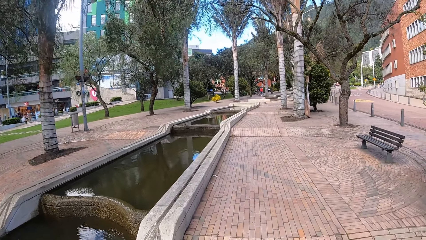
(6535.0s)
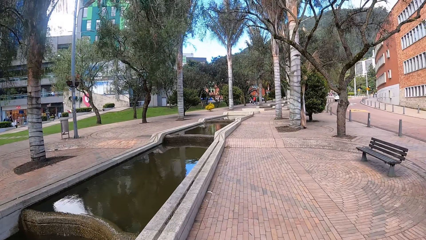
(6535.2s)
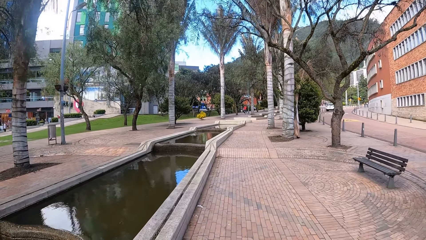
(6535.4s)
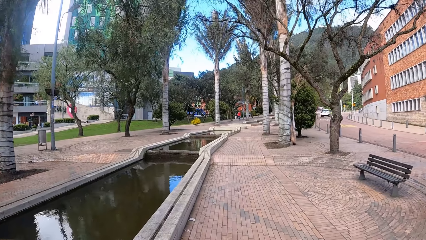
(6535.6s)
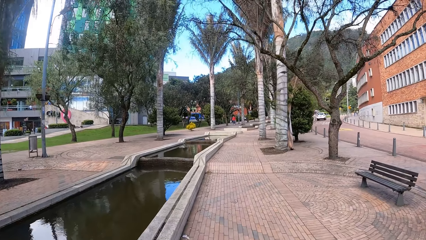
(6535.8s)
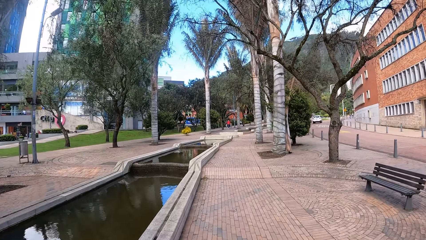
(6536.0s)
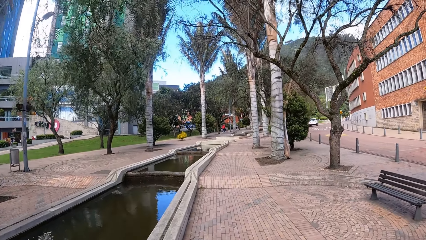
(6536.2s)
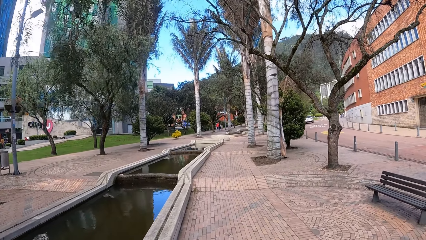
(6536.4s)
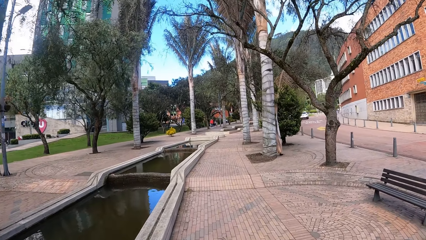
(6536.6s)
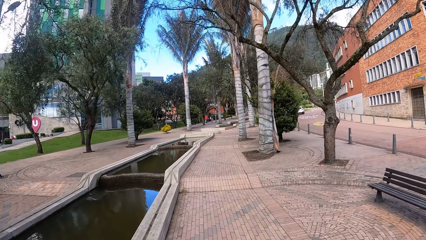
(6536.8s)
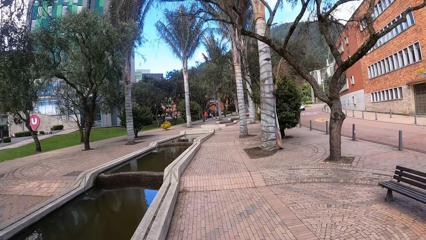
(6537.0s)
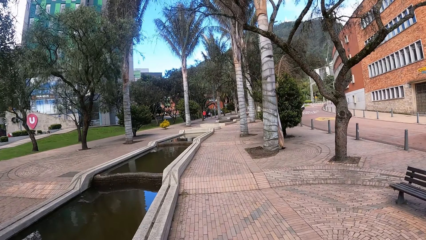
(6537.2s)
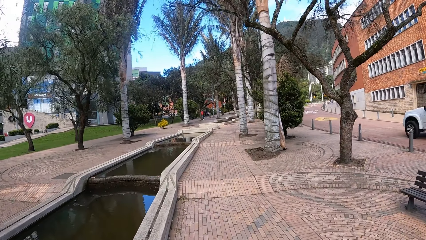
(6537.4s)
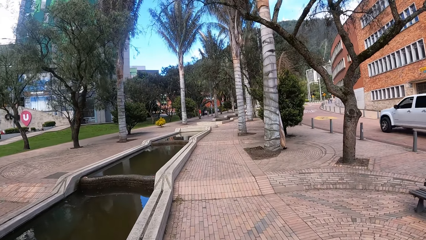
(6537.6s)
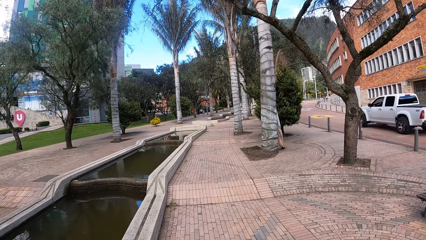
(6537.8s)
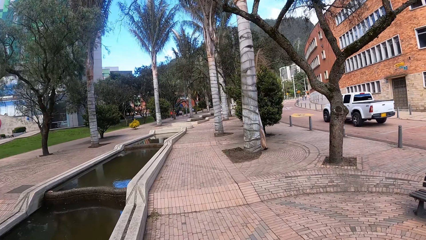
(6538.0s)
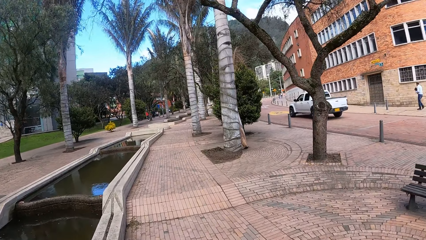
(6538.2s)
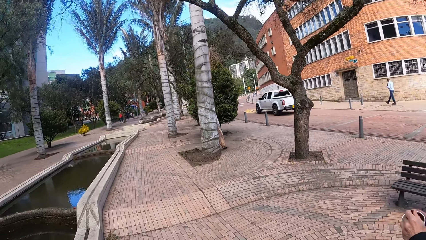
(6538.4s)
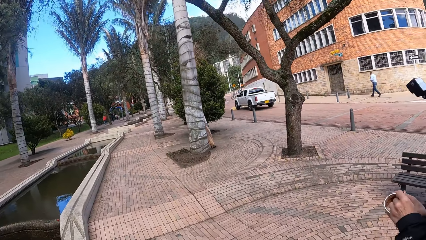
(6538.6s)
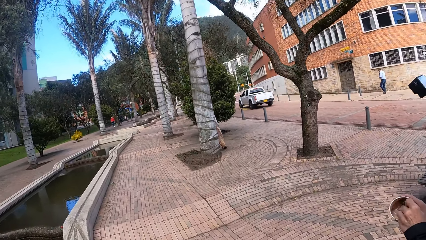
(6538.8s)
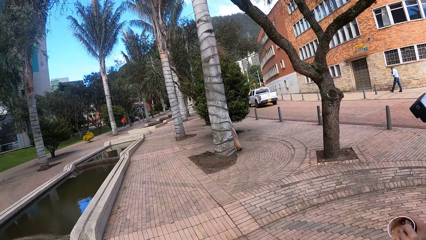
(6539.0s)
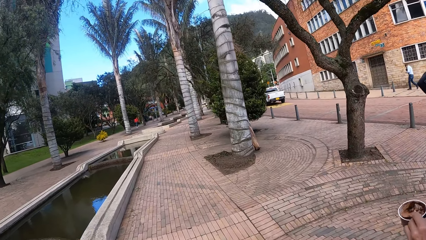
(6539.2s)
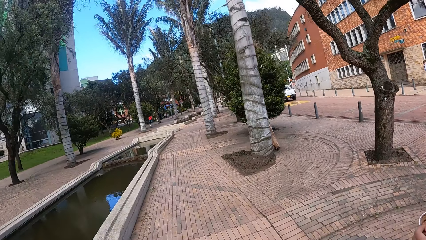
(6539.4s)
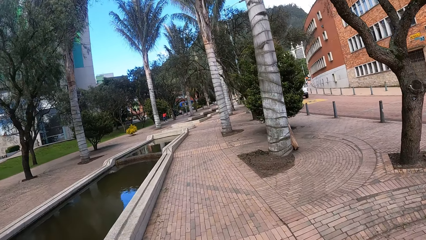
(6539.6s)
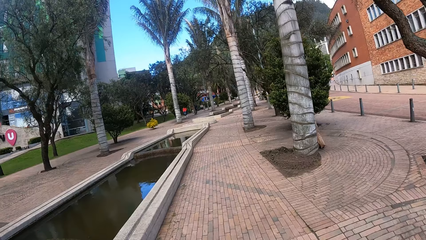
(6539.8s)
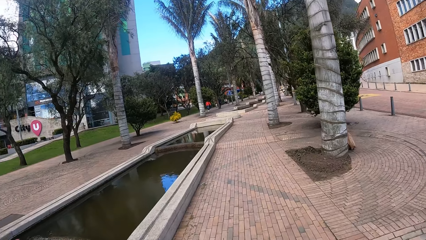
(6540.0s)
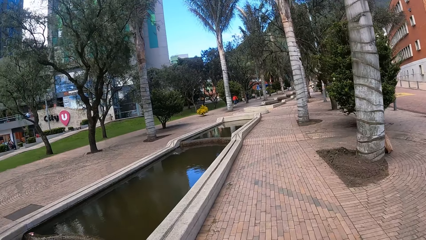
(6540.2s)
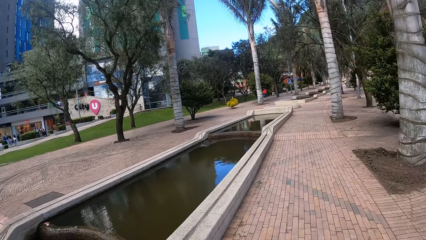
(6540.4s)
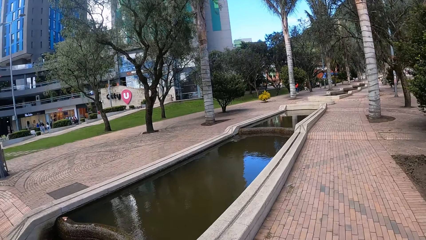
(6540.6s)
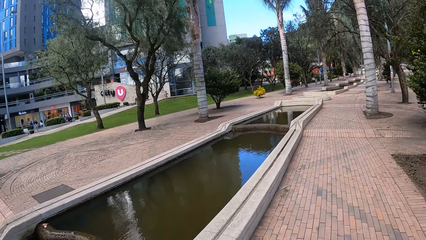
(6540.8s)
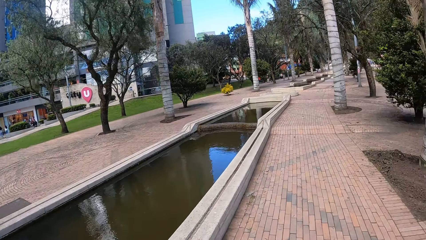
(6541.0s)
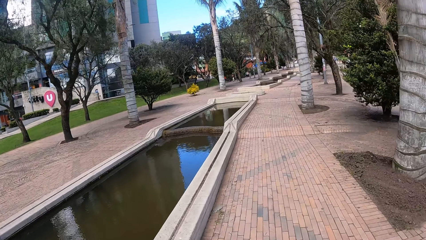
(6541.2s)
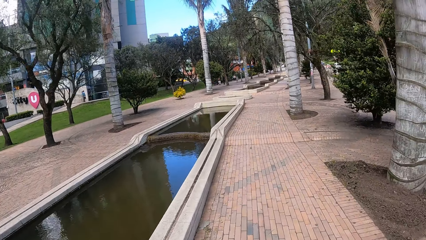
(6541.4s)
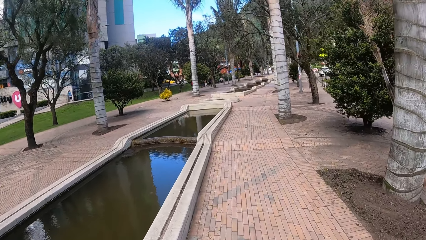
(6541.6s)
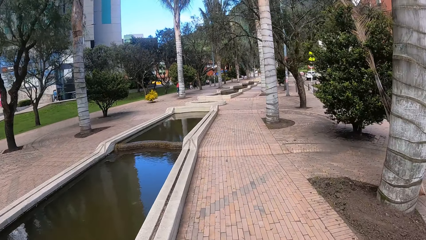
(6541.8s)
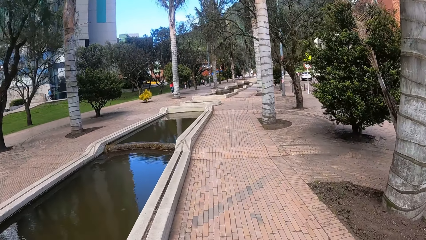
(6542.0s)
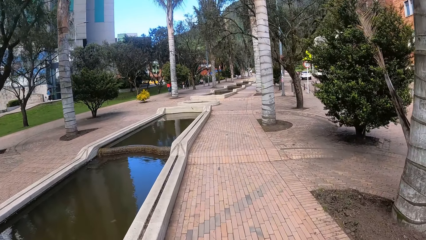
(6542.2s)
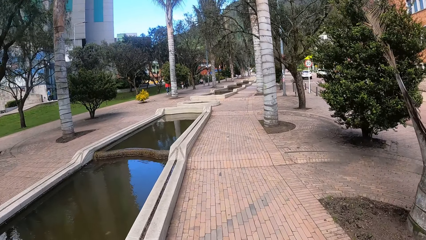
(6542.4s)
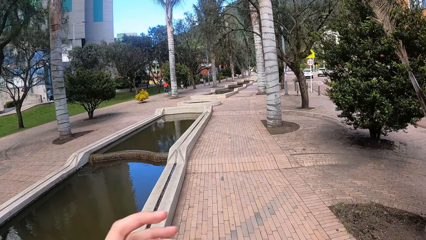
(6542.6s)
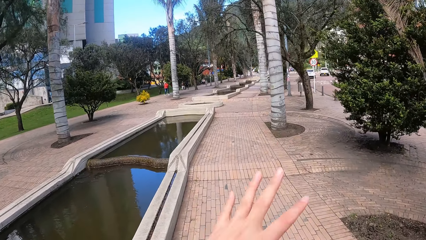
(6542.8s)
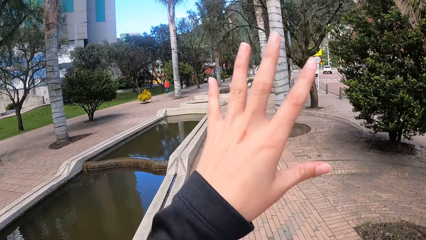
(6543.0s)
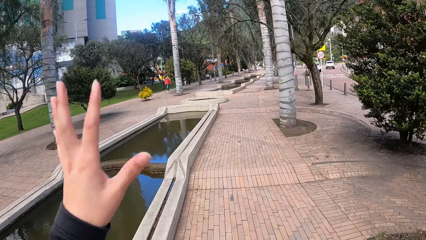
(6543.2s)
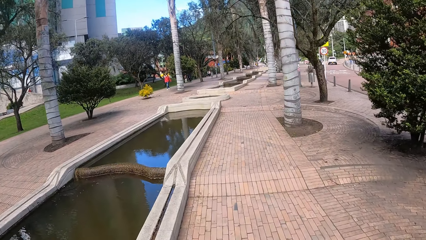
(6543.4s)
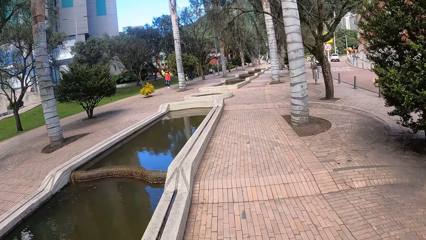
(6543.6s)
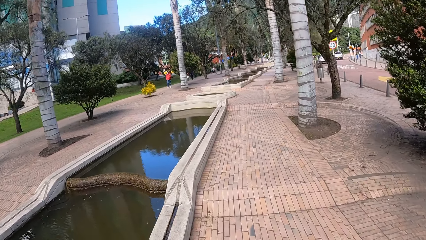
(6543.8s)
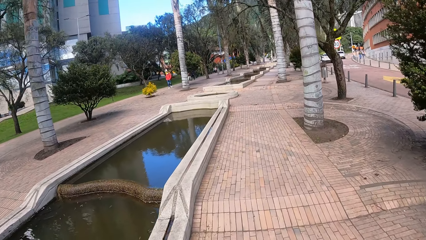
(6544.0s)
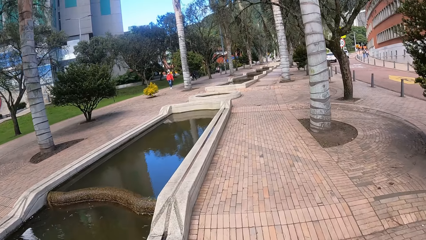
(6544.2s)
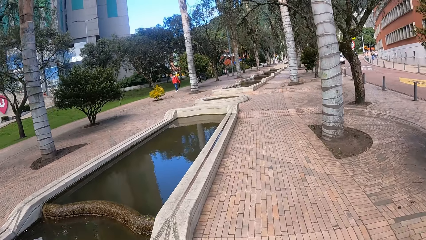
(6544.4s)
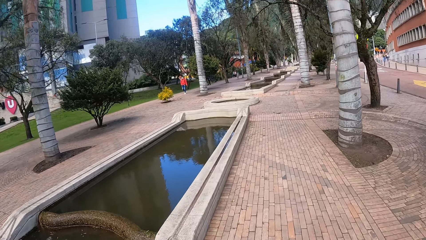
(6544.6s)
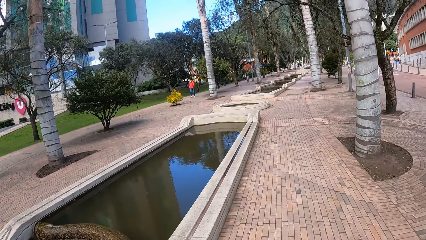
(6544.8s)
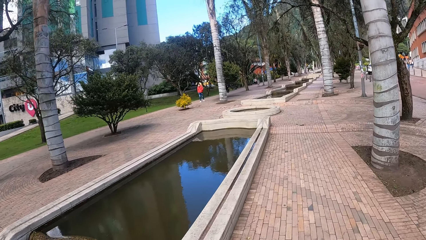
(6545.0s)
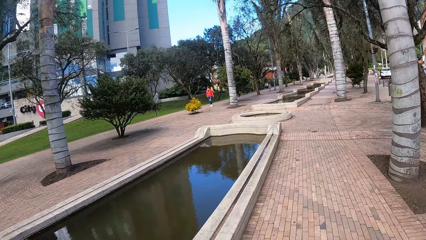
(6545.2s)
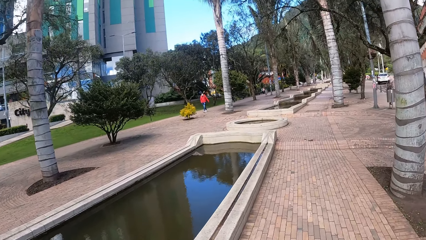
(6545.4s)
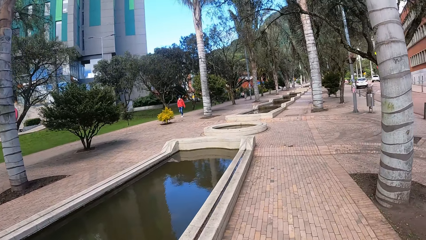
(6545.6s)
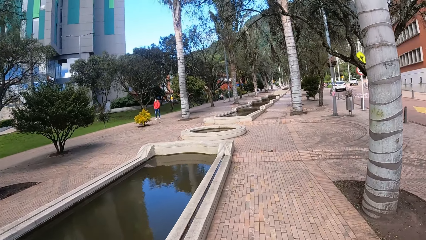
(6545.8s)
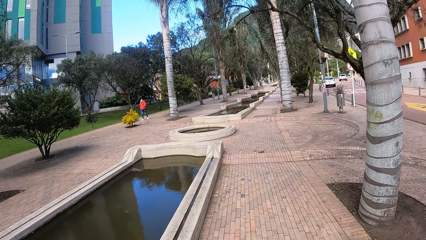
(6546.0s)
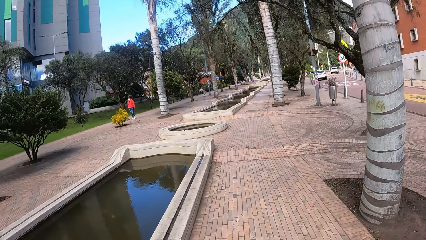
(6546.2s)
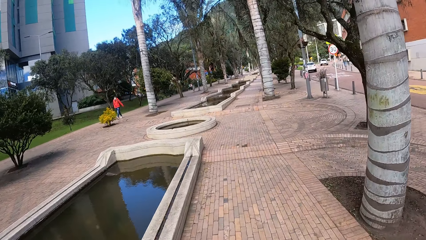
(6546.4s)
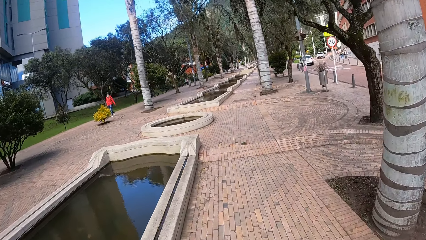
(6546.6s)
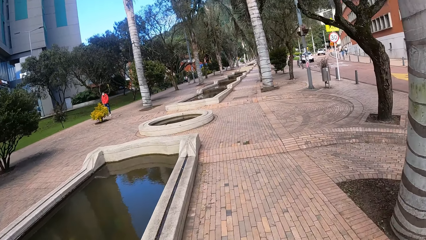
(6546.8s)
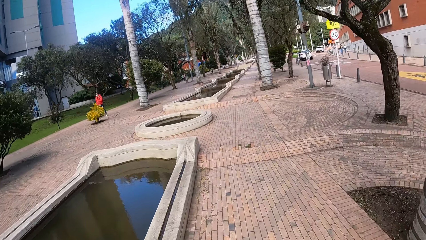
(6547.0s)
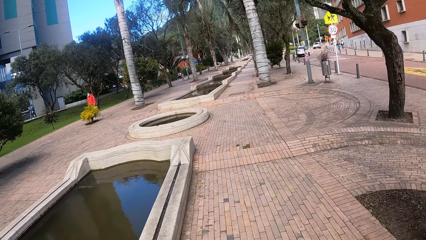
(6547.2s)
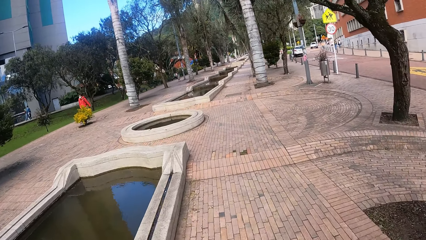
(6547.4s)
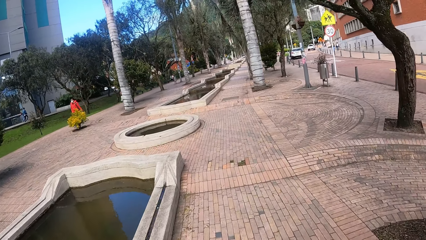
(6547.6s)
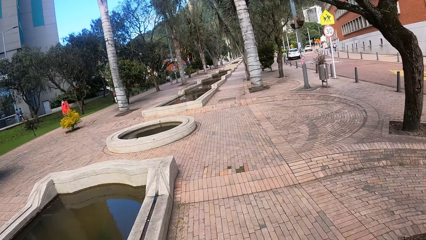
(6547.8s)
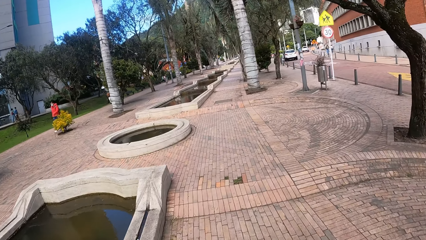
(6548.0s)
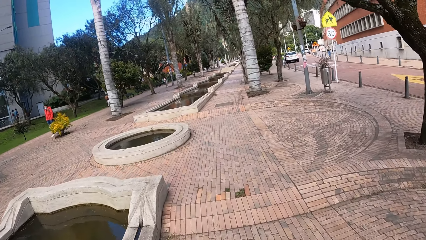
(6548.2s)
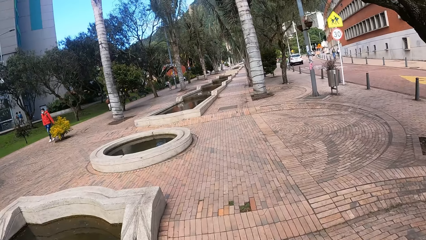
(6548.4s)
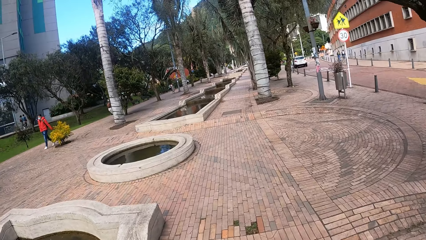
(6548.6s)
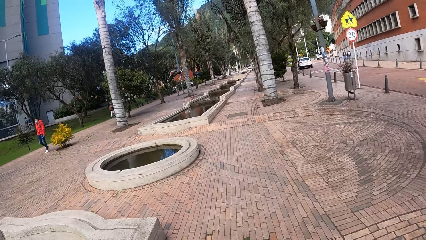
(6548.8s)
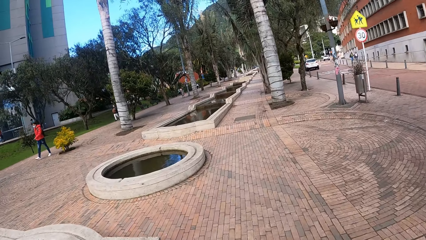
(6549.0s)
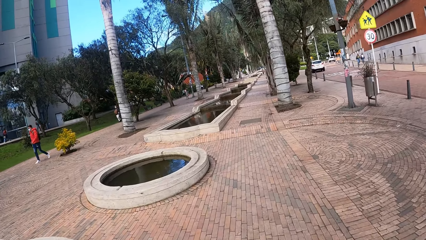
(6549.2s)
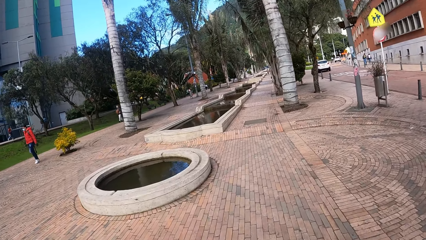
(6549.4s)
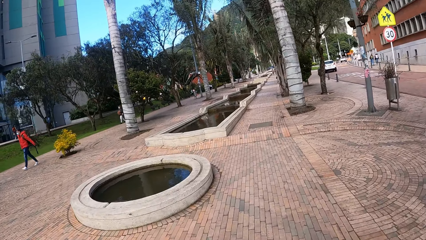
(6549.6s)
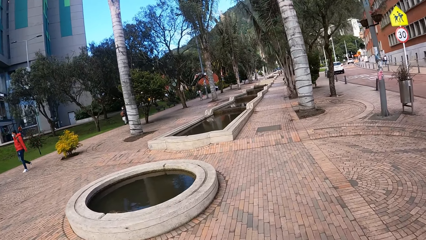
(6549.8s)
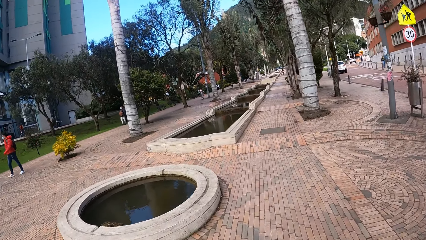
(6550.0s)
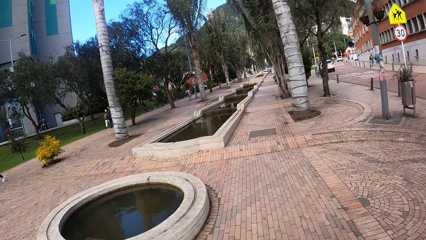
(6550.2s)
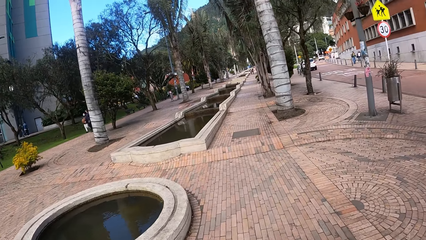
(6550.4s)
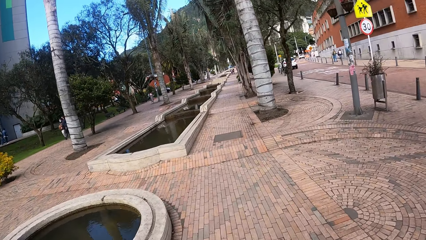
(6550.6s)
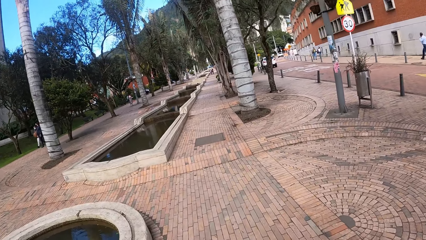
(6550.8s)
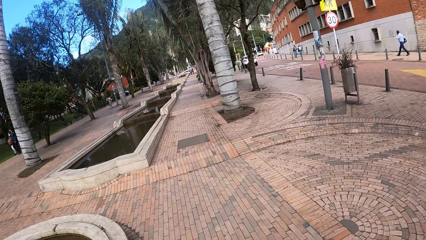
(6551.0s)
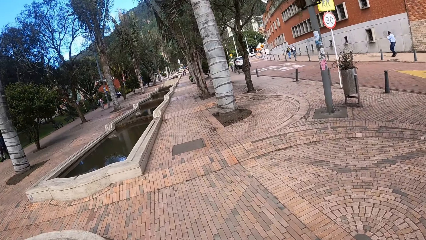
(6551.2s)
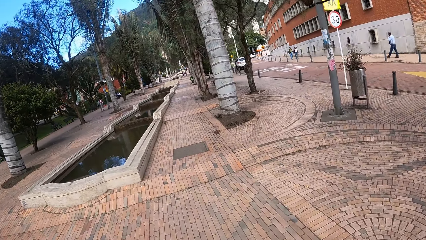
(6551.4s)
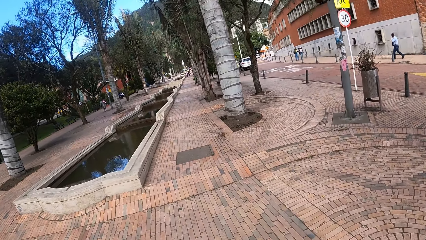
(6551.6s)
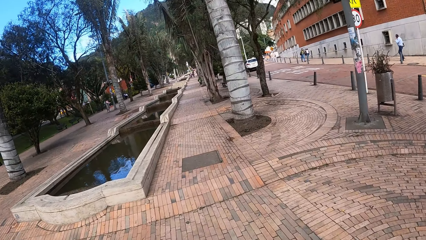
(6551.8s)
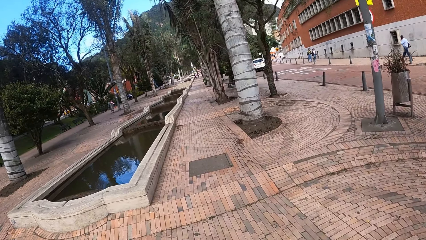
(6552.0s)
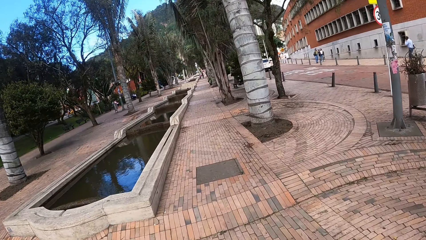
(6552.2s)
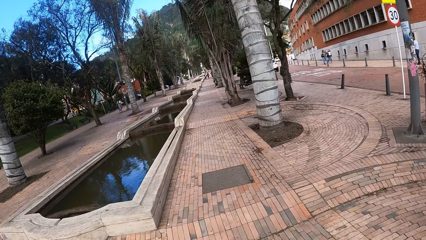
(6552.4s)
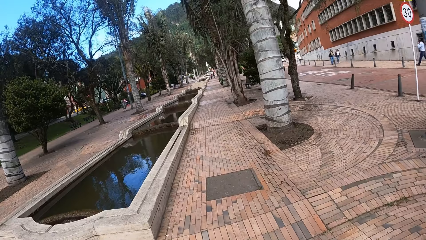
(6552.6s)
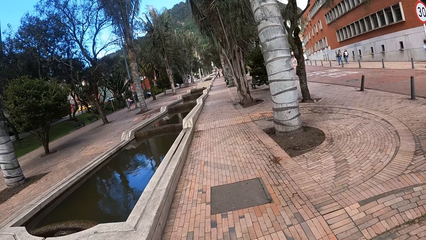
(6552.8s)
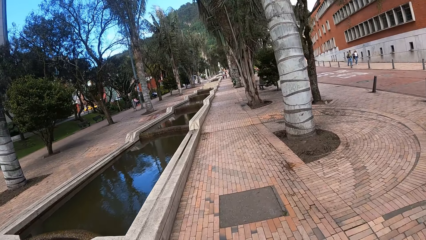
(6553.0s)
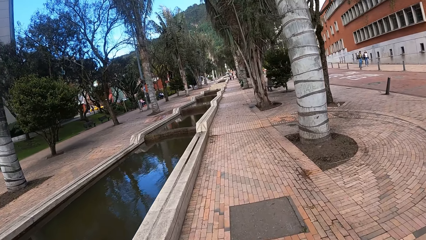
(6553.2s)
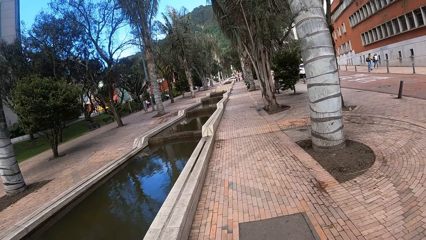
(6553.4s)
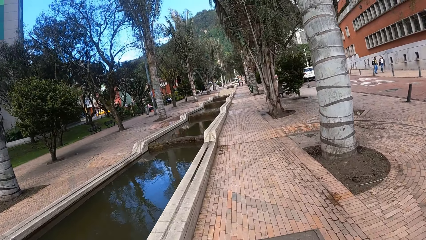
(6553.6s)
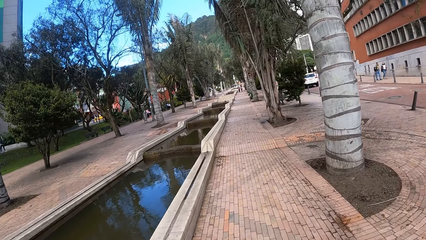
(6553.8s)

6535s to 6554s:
A man scoops ice cream from the cup in his right hand with the spoon in his left hand. The camera wearer waves her left hand. The man walks on a street. The camera wearer walks on a street, lifts a hand and talks with the man.
